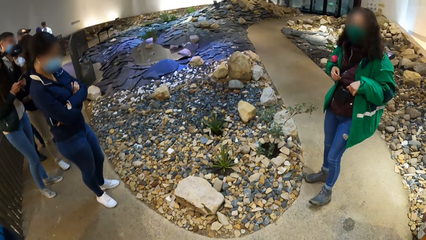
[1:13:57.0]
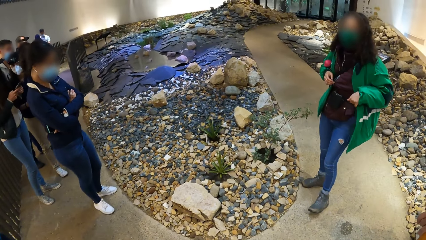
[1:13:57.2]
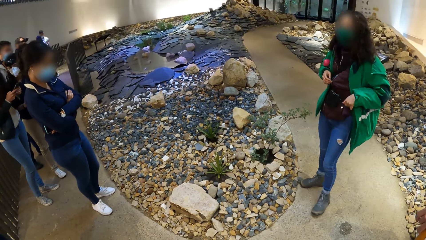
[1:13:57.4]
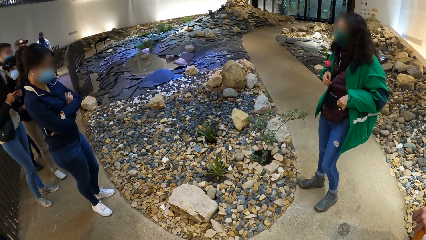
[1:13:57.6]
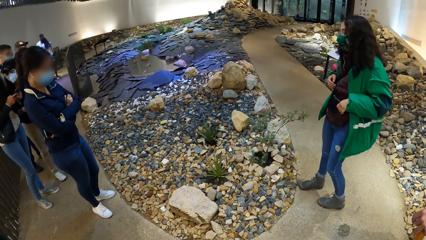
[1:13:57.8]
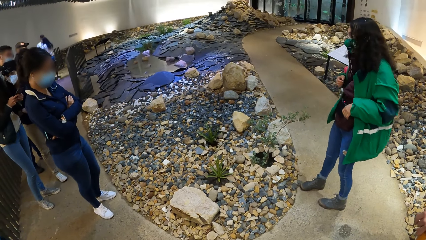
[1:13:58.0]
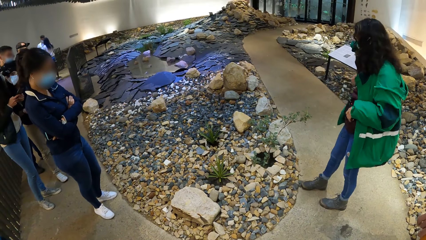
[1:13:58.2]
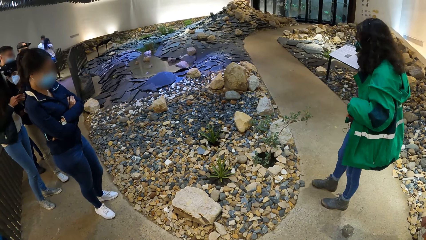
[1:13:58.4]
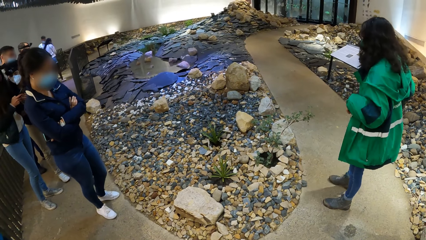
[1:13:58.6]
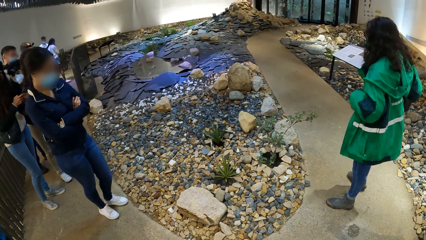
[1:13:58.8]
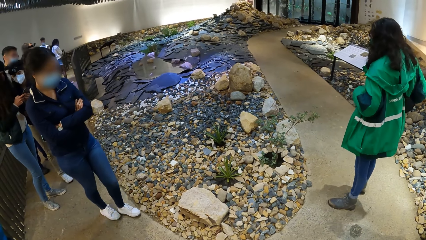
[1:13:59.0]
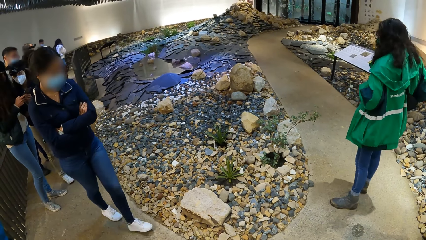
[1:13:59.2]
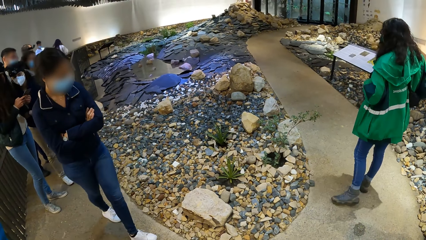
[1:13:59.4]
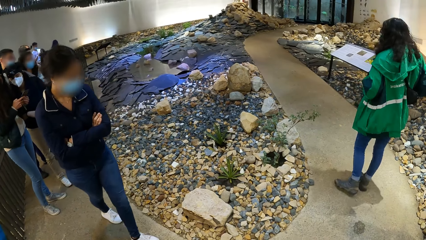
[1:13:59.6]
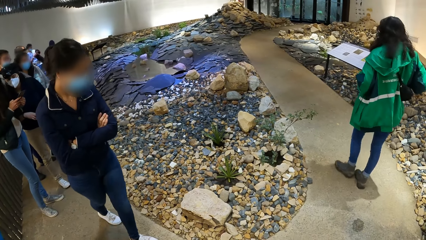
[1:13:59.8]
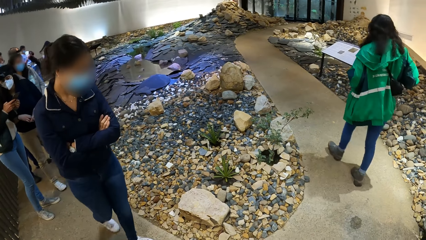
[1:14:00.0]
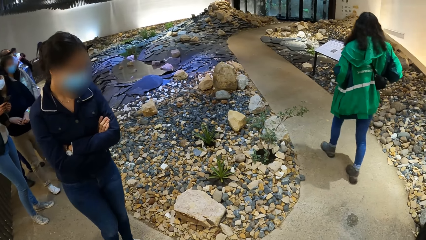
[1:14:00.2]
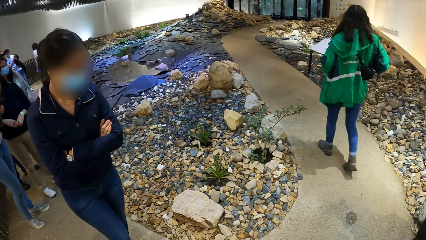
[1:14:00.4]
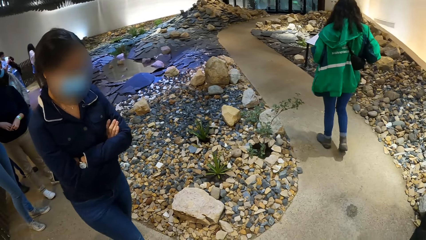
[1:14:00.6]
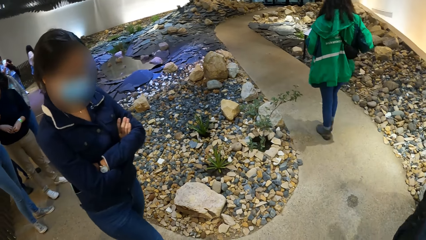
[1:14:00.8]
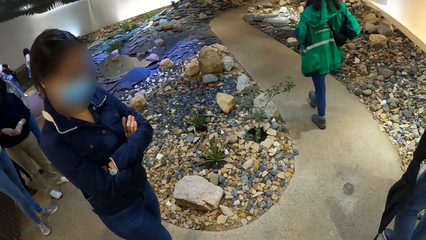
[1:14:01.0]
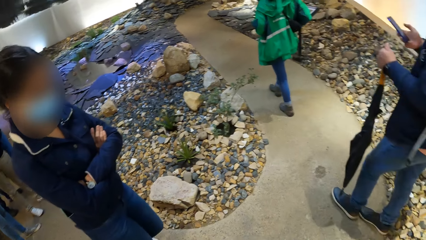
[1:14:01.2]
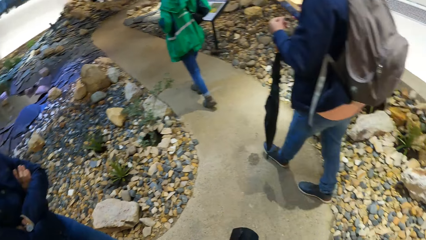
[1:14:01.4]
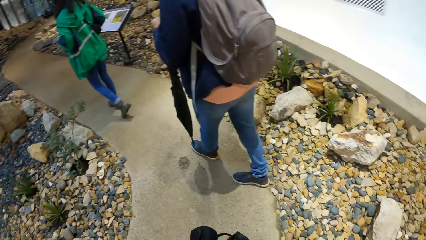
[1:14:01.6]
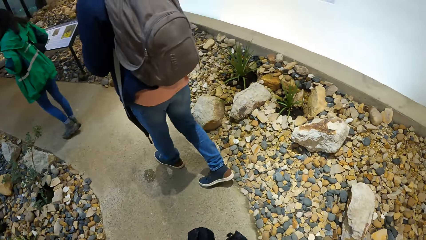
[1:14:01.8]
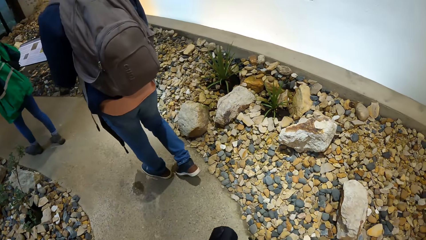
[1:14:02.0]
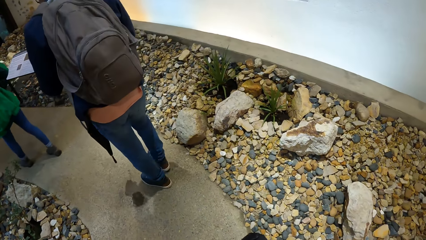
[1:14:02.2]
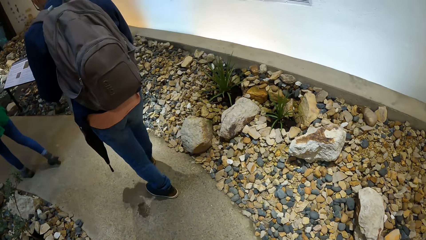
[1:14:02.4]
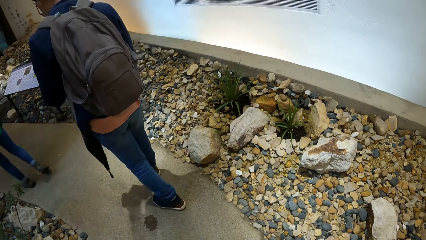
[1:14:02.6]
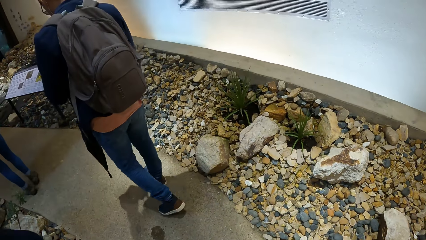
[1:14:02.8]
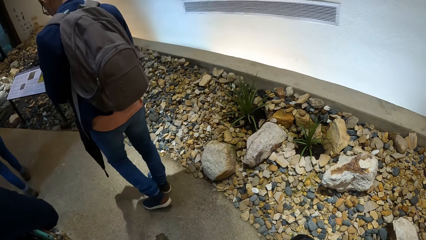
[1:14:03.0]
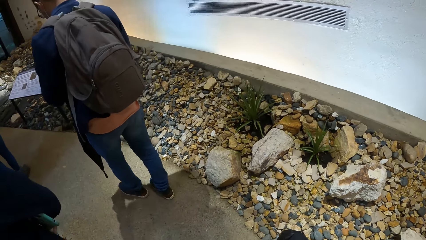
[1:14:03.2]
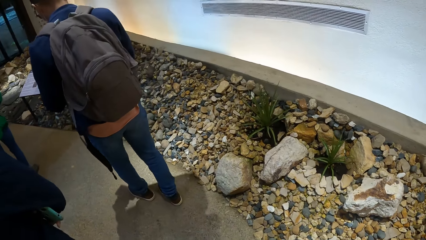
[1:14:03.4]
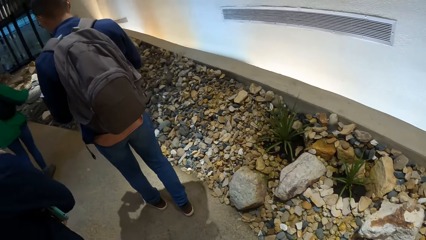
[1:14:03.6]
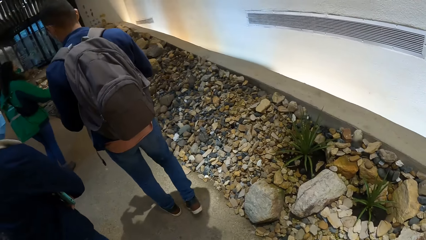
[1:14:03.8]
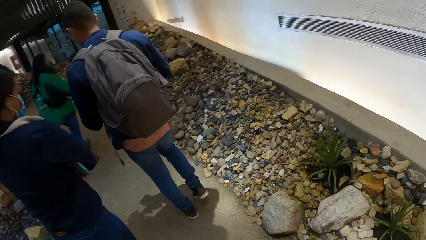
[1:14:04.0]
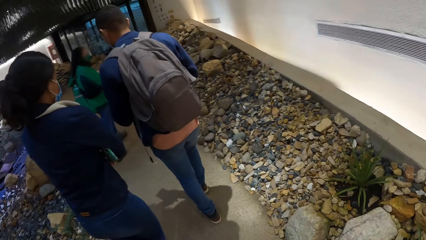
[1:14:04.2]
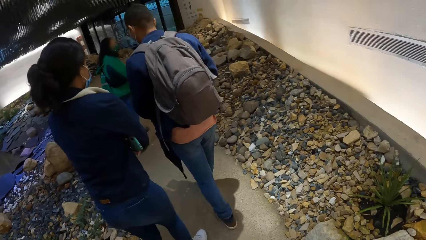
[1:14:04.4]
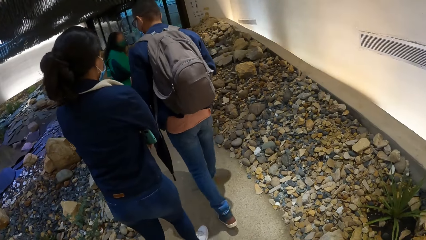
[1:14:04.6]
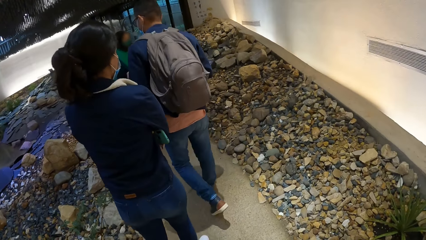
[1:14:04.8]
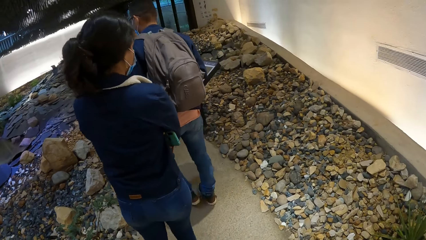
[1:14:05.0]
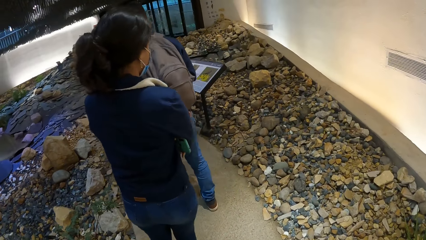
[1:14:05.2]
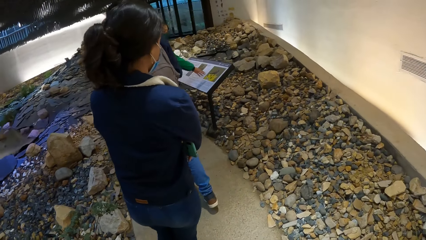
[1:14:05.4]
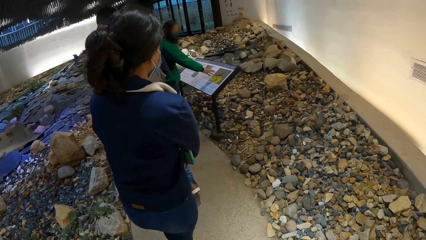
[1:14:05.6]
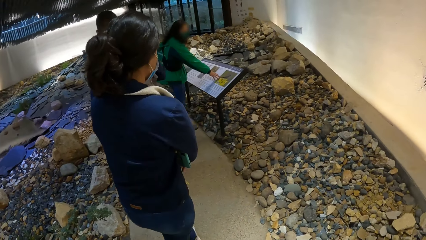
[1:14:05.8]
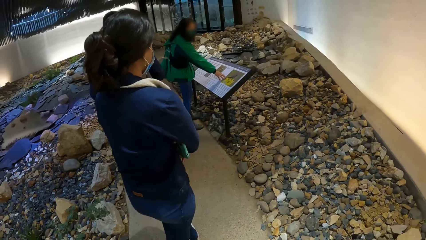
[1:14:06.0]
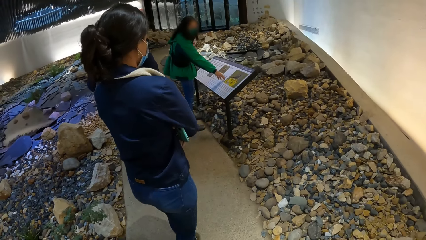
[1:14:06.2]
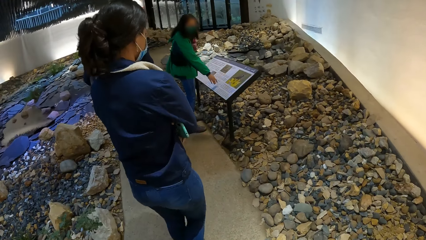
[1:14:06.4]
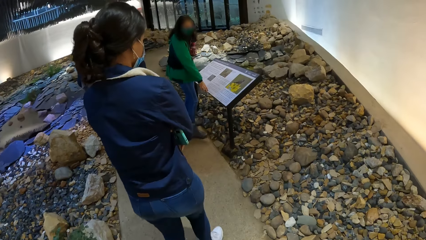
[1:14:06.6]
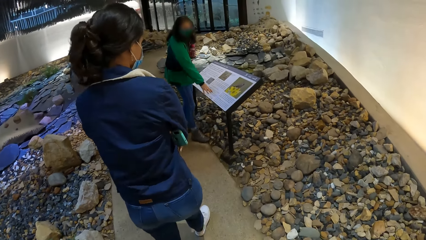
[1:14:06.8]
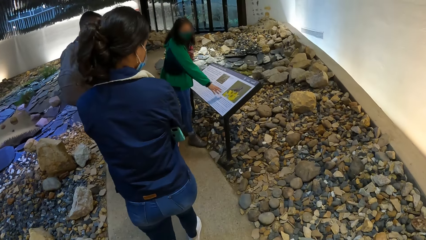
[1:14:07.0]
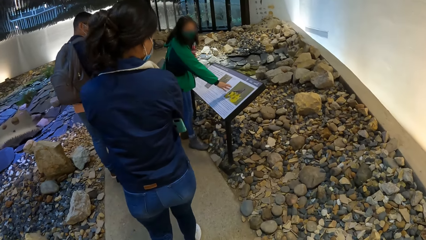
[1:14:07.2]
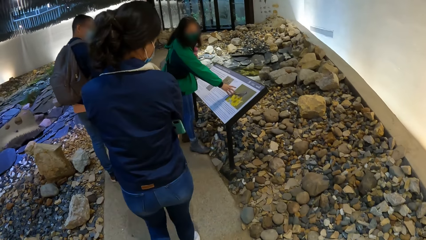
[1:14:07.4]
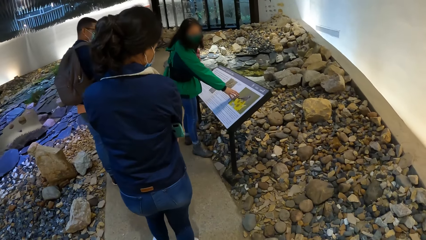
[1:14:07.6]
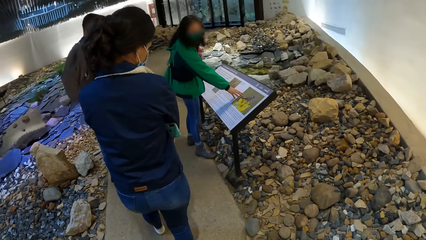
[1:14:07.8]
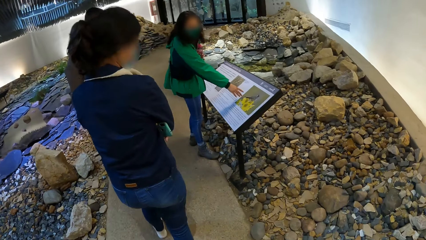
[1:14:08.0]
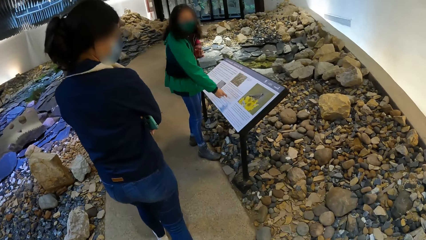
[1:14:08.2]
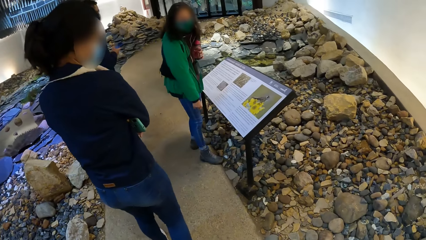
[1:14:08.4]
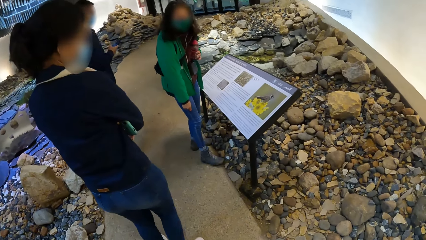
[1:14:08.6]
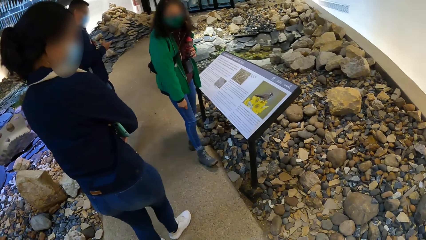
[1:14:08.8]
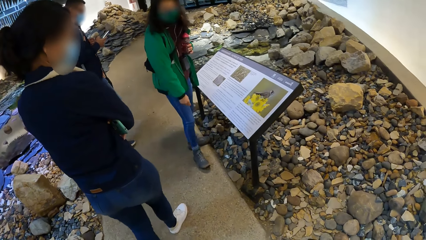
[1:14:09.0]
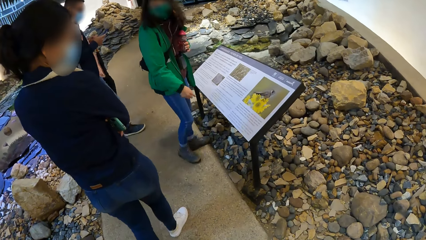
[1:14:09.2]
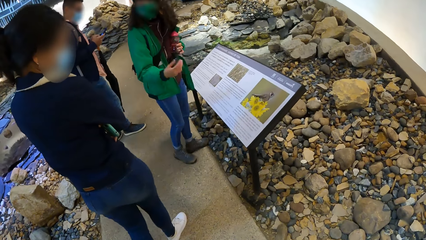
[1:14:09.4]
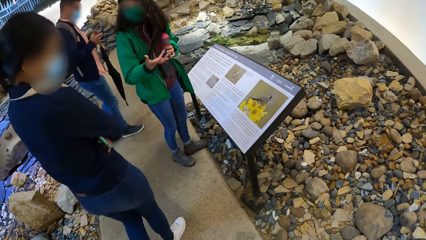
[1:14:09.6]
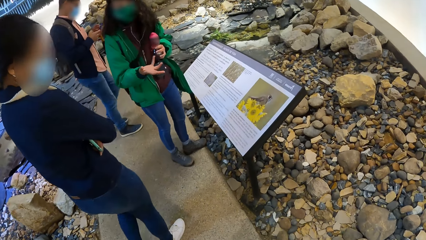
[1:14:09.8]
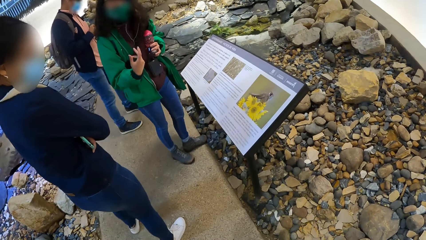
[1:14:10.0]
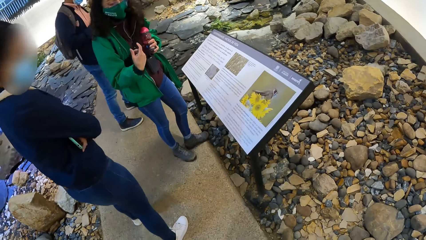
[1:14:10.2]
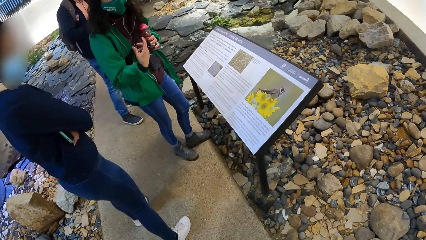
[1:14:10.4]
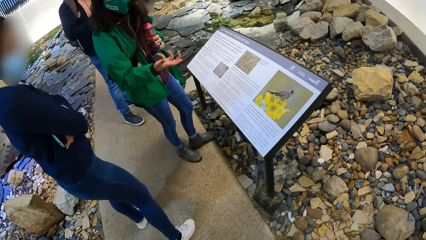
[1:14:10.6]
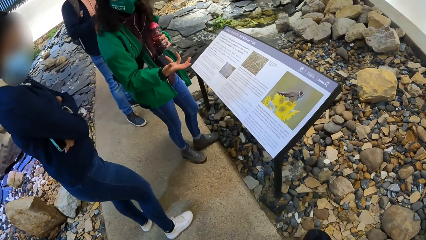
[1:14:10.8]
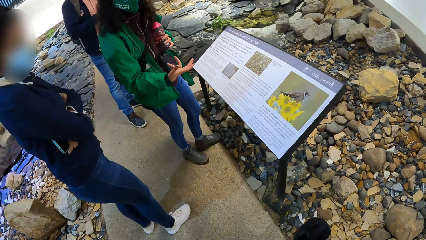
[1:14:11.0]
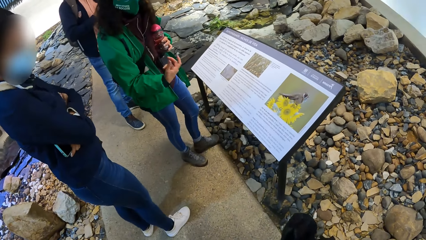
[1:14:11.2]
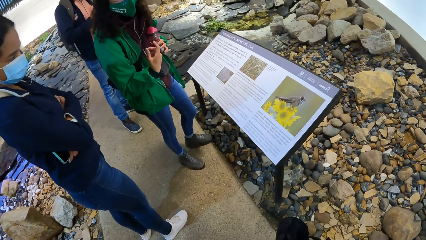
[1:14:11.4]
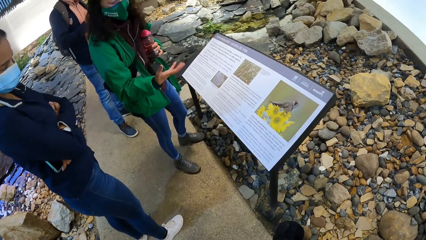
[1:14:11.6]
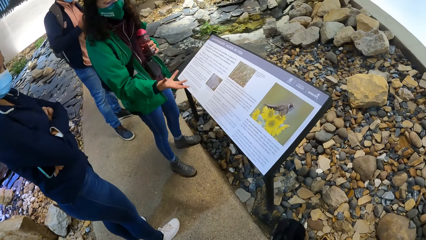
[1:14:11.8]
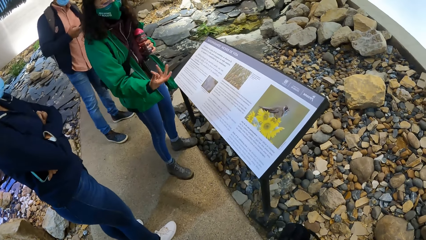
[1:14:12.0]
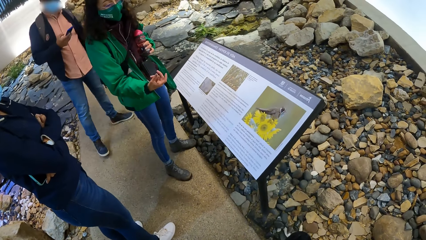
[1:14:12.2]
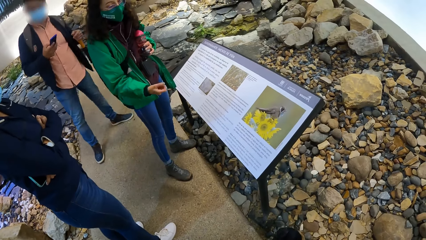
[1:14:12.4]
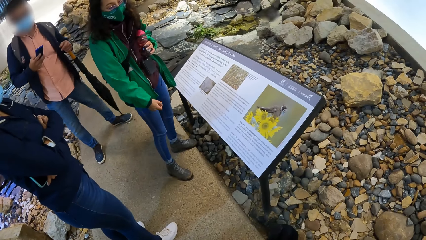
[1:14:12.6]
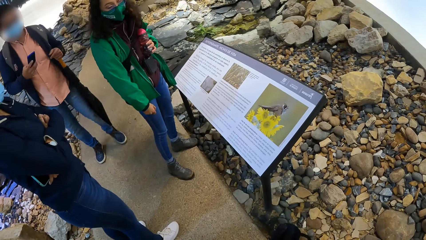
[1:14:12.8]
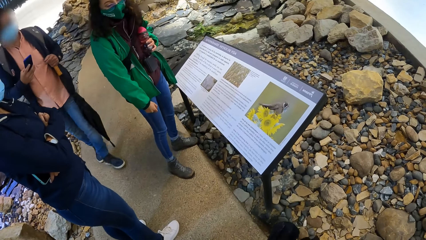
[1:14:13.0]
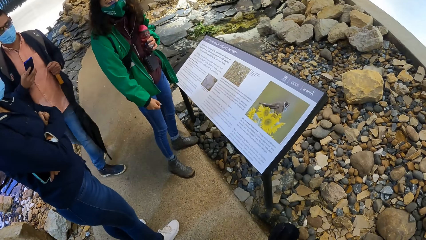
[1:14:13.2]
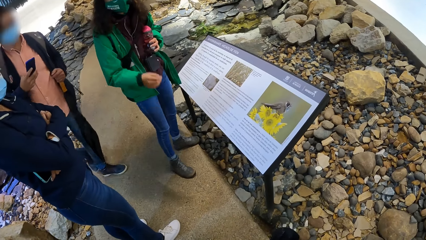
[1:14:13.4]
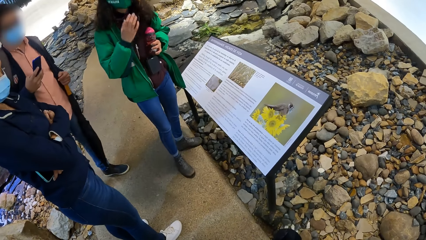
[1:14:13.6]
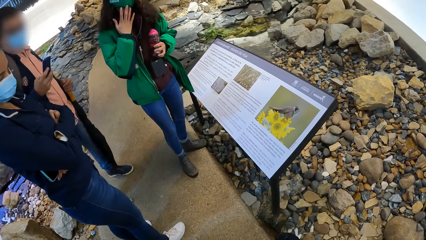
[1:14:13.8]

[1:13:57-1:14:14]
A woman walks down the path. Another woman walks down the path. A man walks down the path. The camera wearer walks down the path. They walk along the house. The other woman touches a board with her right hand. The camera wearer stares at a lady who explains something on the plaques sign. The other woman touches the board with her right hand again. The man operates his phone with his right hand. The other woman gestures with her right hand.
